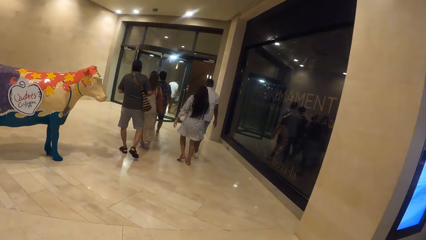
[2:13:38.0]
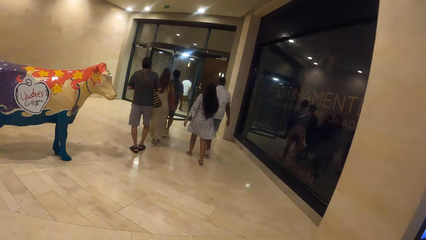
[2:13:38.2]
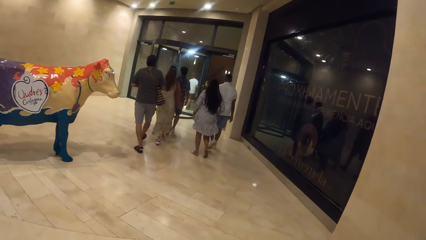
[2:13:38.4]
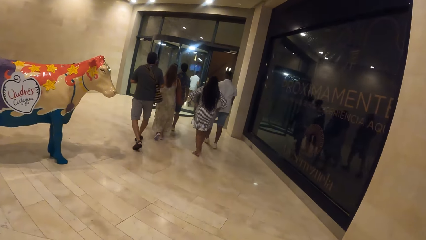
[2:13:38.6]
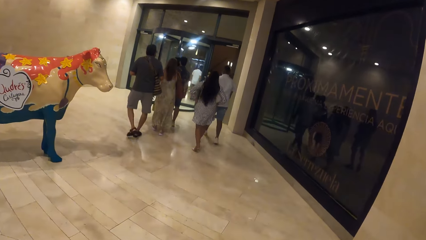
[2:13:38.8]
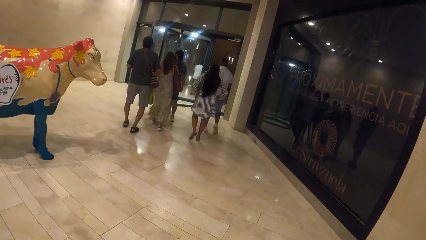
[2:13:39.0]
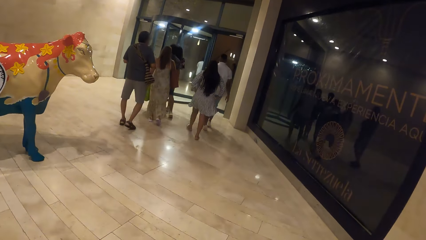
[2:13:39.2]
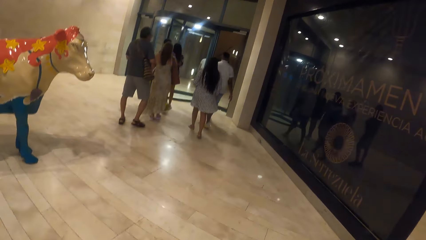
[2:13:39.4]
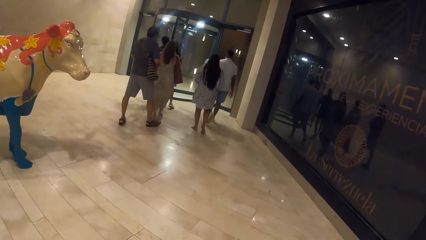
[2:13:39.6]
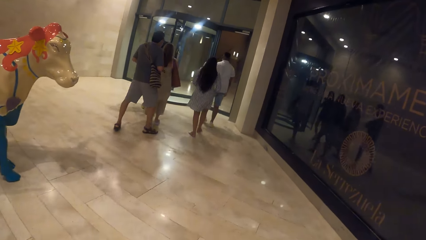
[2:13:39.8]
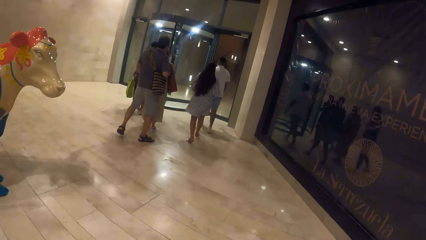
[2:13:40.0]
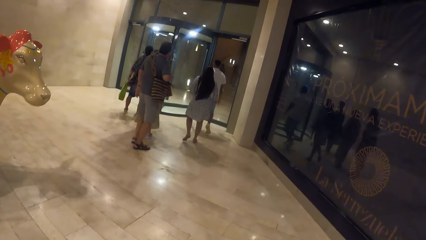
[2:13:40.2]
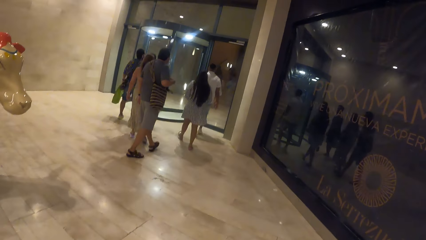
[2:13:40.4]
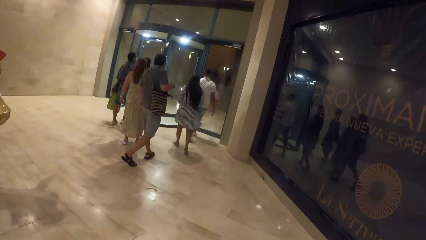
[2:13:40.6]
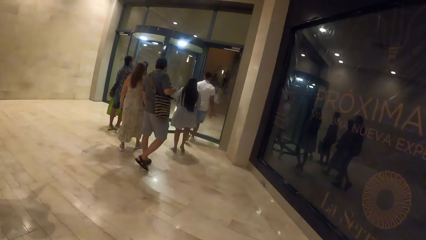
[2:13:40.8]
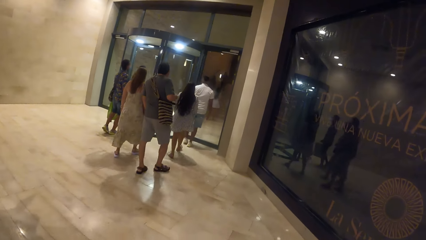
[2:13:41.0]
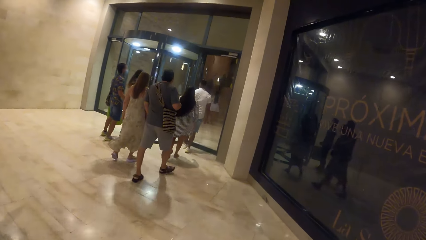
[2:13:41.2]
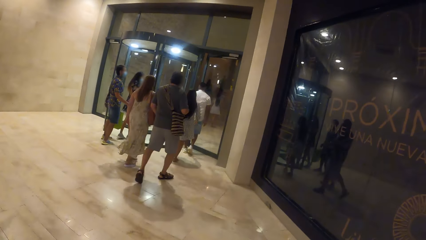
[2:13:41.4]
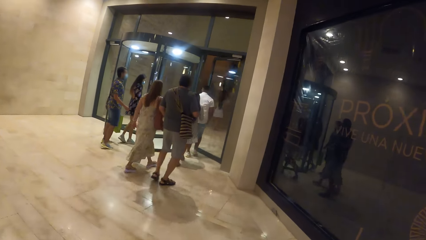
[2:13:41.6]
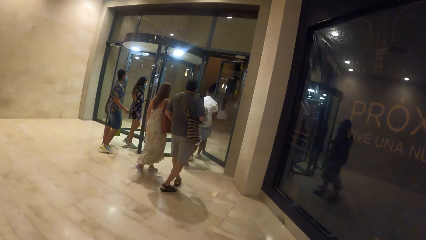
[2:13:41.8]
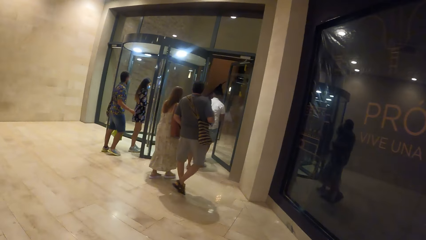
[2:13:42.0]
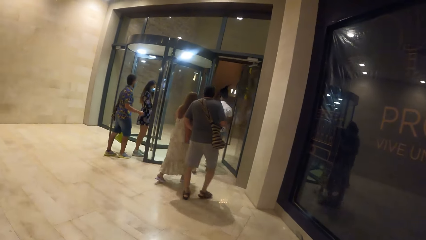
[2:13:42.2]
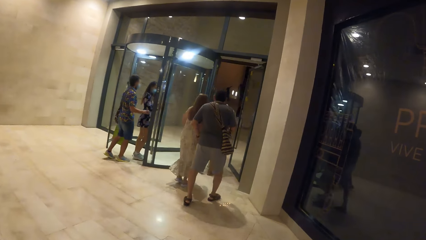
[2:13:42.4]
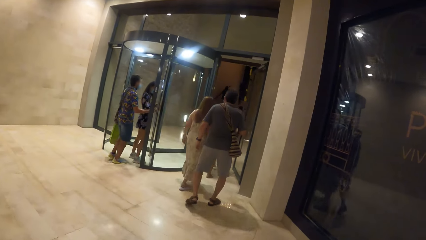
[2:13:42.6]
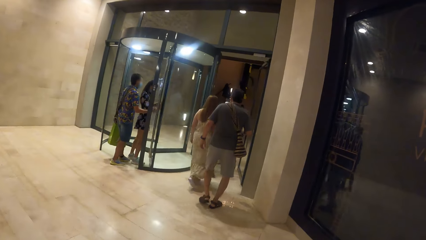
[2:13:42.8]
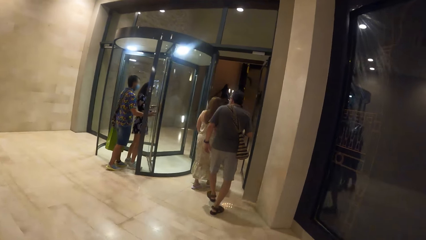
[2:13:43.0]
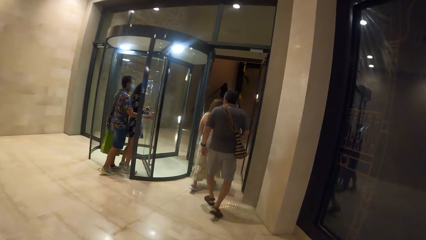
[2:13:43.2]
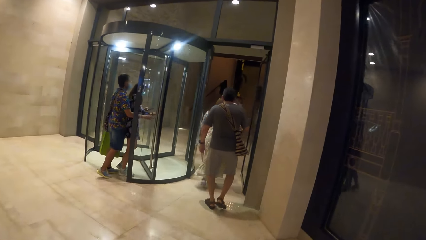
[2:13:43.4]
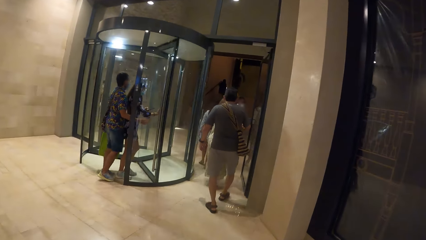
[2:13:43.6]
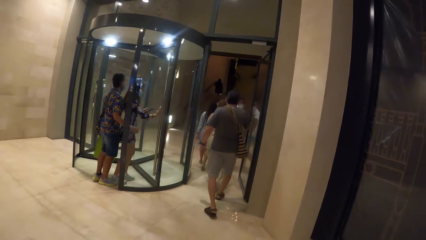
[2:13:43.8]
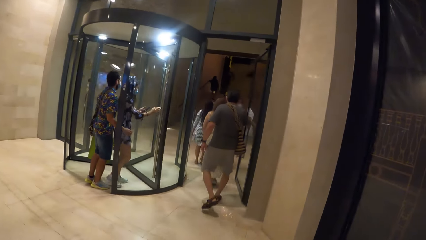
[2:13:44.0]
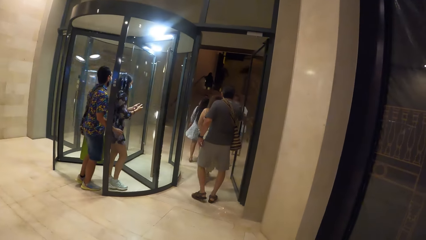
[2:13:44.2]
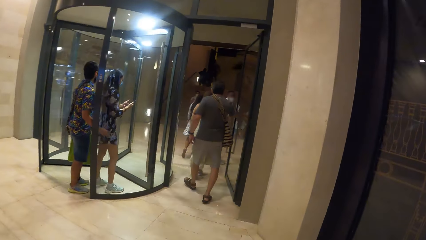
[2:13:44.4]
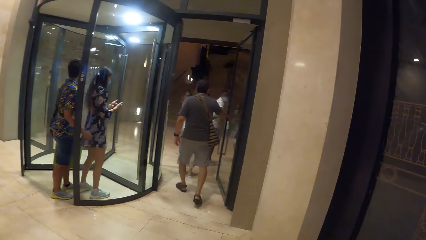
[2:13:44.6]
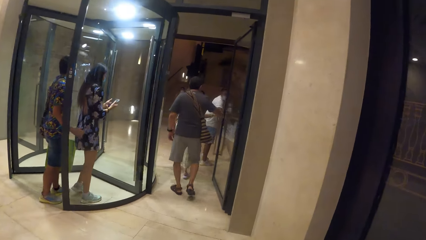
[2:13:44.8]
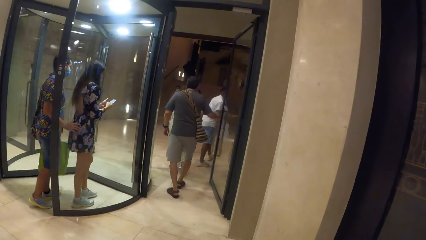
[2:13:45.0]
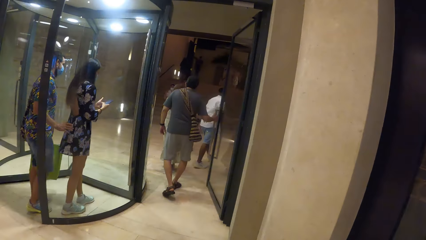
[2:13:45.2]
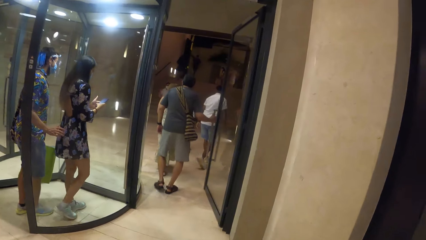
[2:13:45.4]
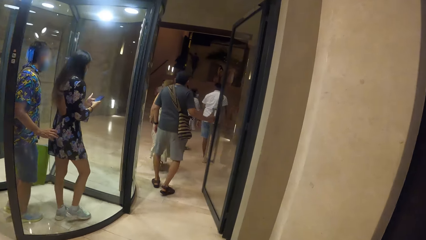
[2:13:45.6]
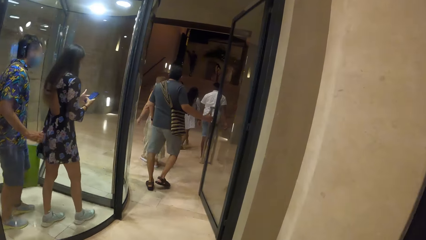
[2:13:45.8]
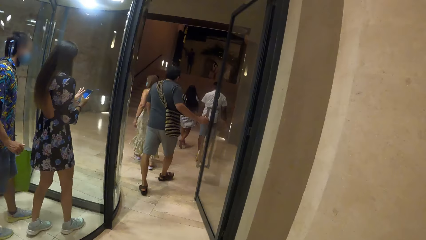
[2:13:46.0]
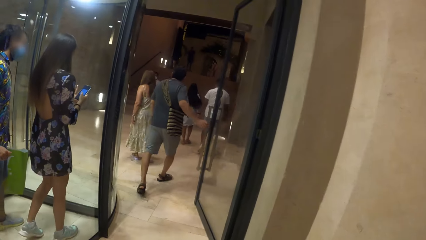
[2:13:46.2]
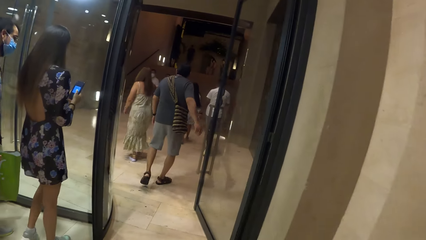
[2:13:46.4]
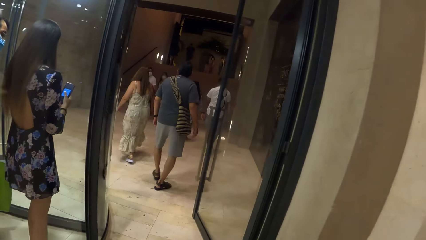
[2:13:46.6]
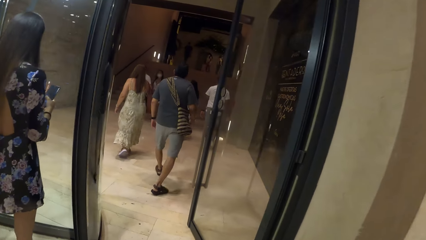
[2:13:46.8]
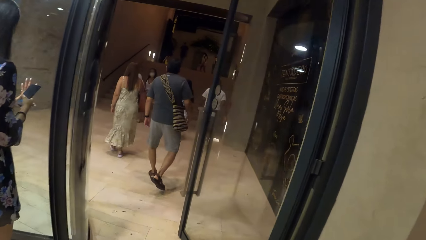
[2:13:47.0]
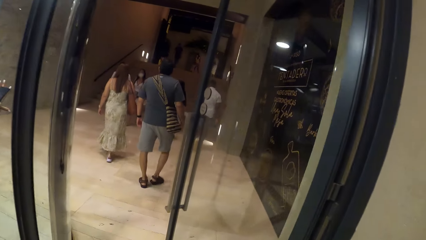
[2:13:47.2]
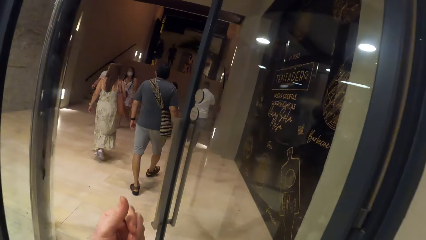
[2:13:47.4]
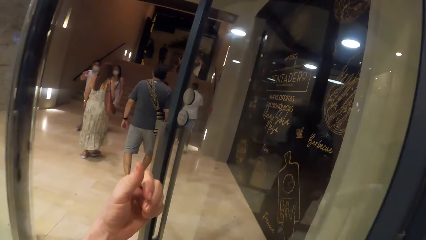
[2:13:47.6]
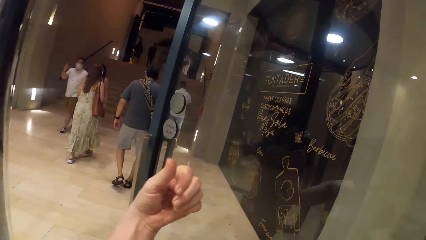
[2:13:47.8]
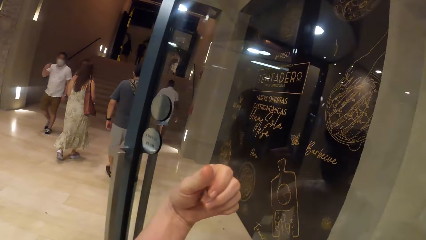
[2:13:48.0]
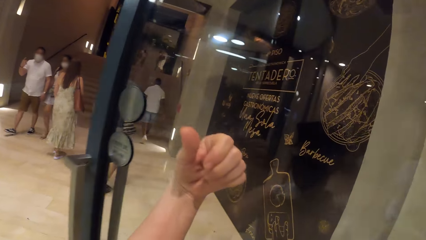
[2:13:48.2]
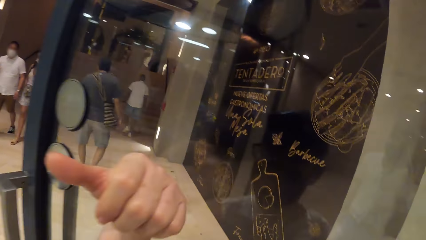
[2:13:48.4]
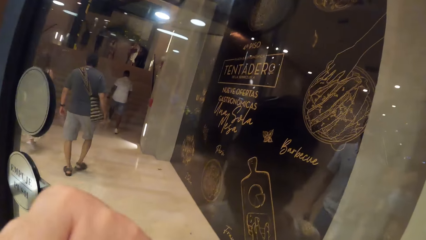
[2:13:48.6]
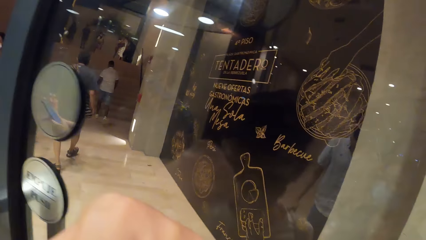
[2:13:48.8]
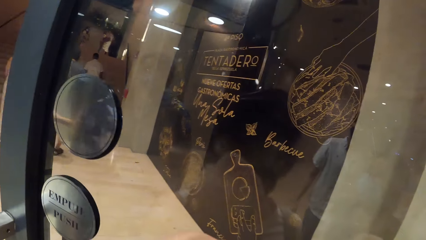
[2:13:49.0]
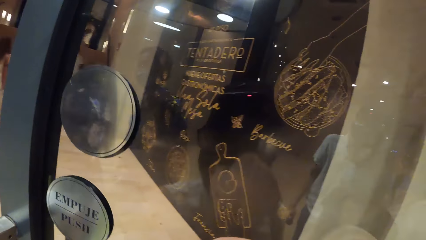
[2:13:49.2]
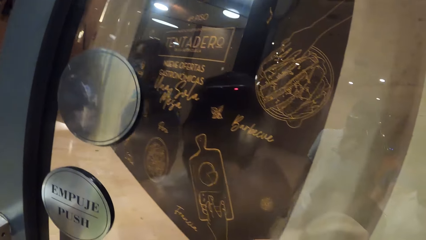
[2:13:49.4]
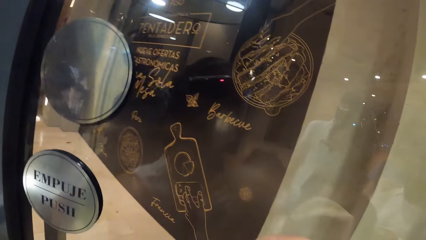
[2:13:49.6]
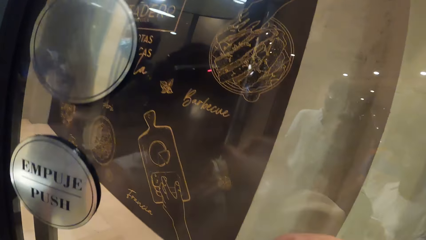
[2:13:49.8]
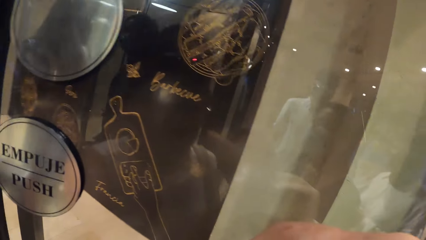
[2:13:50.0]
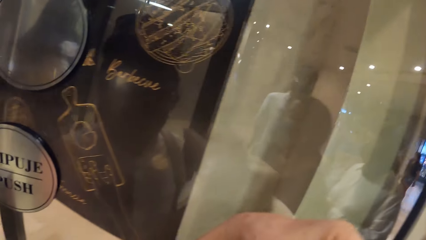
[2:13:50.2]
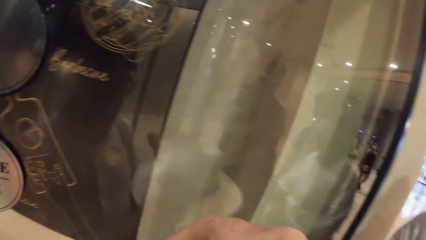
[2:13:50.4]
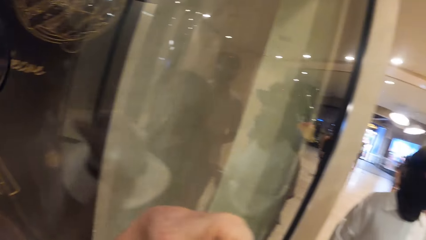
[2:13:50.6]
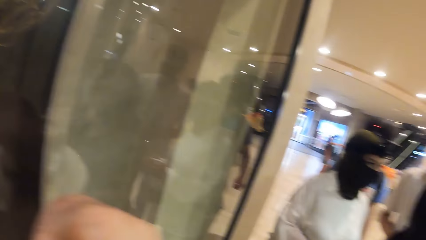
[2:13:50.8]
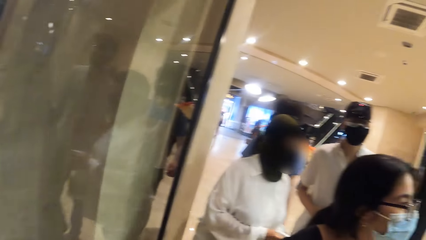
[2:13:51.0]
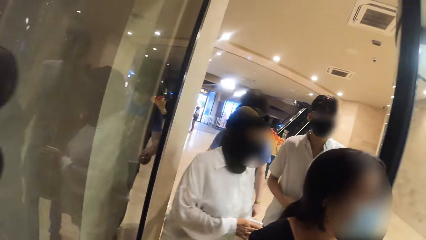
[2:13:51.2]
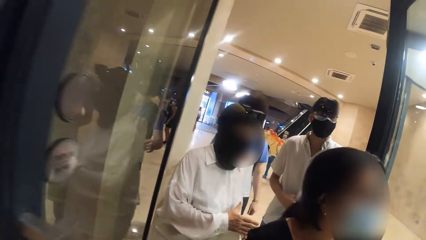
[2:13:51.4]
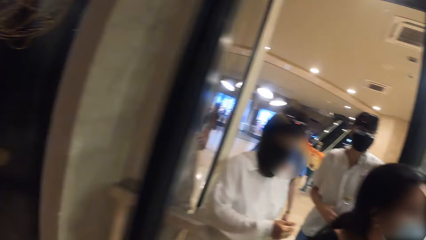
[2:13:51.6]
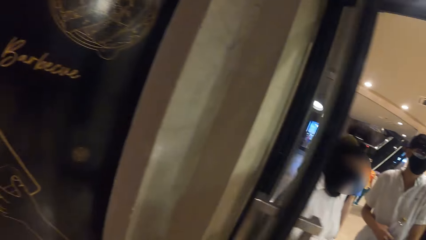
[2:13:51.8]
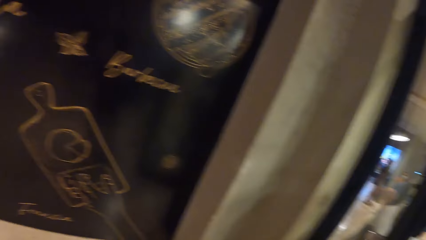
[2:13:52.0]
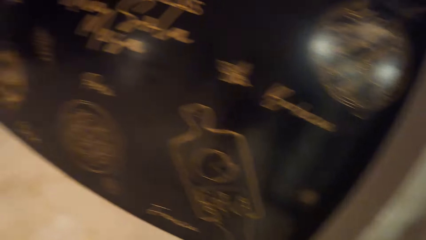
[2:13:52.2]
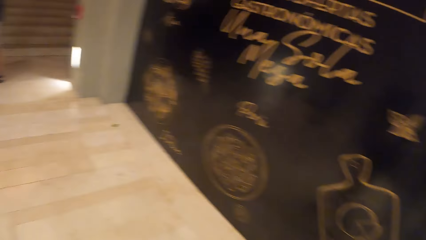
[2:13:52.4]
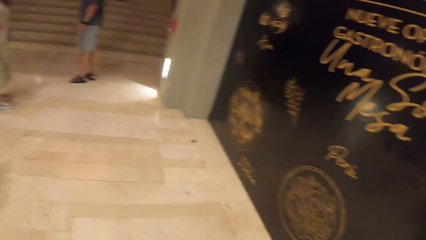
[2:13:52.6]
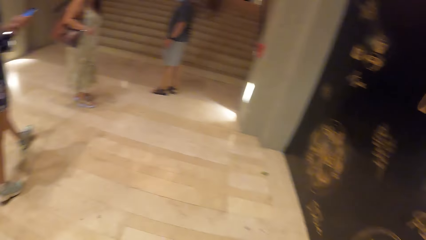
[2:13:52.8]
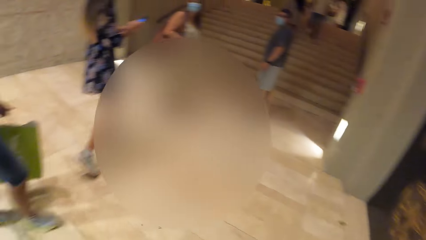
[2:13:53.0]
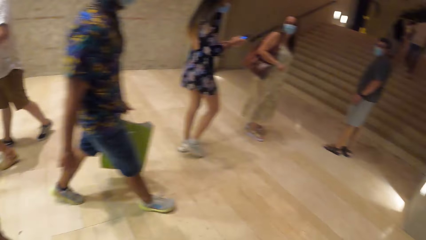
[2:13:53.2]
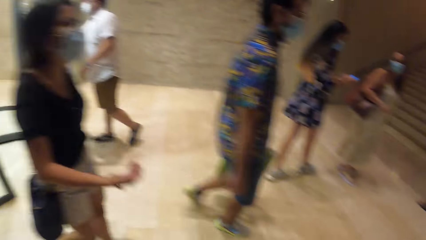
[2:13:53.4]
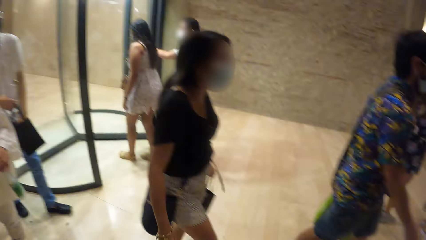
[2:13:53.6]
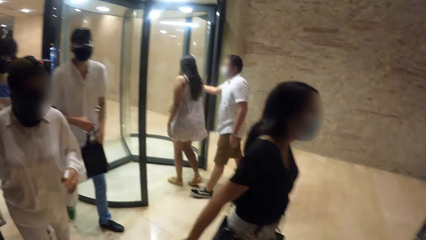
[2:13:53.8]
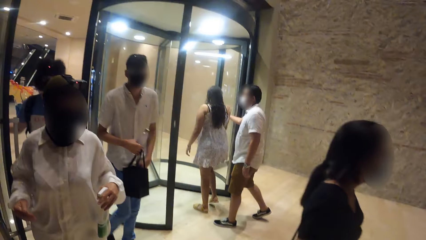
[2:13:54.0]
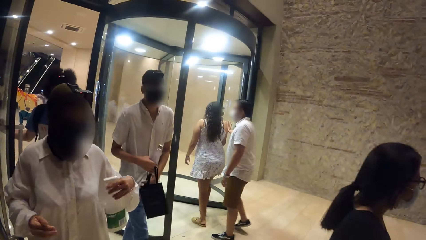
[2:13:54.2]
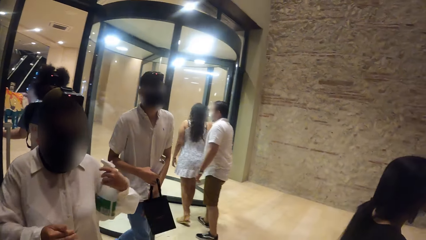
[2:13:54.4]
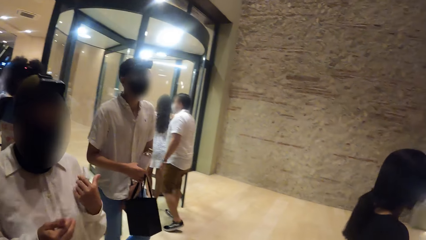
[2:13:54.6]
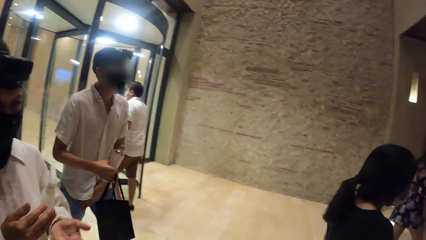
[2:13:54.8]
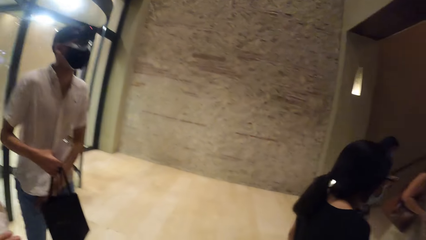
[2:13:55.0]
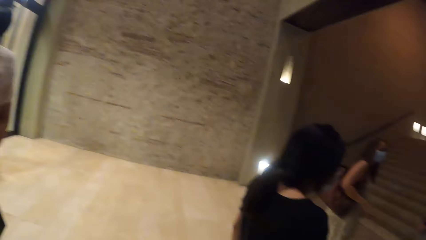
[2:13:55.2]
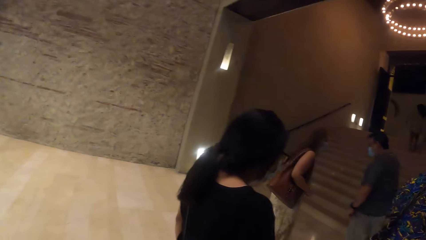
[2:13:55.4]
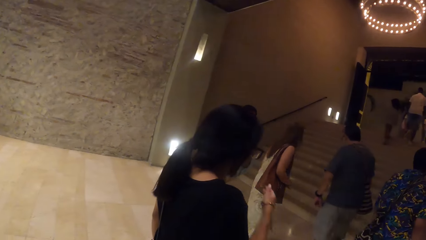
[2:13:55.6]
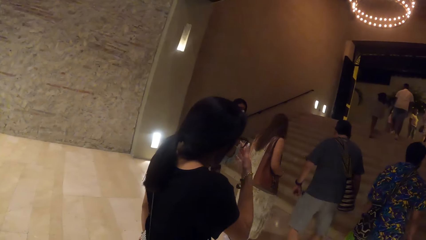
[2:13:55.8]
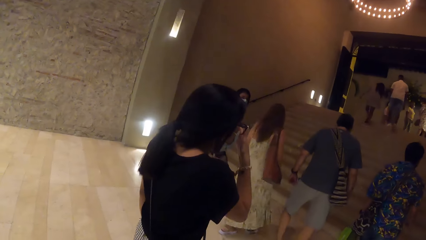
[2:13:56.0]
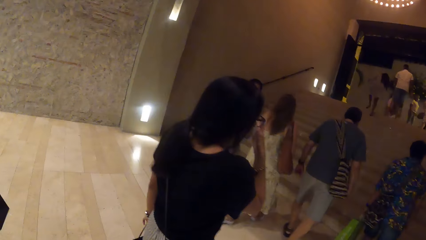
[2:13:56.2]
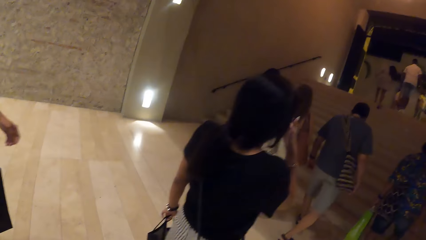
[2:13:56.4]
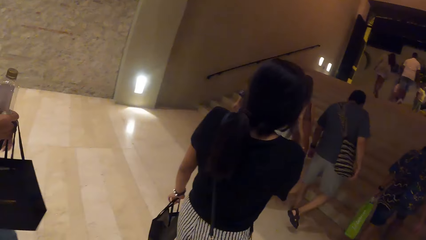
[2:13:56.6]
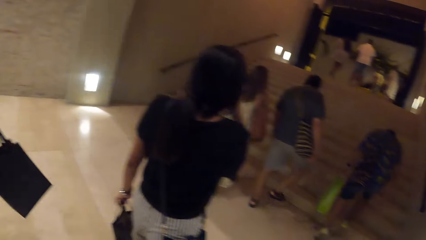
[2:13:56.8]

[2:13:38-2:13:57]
The camera wearer pushes a door in the supermarket with her left hand. She walks out of the supermarket hall with the group of people. She looks around.
